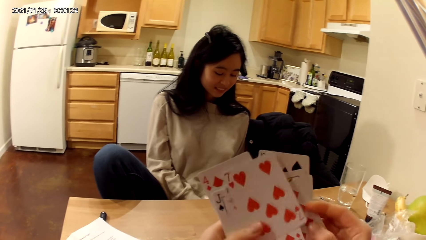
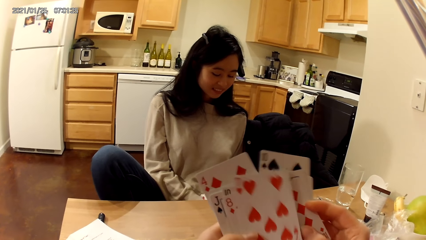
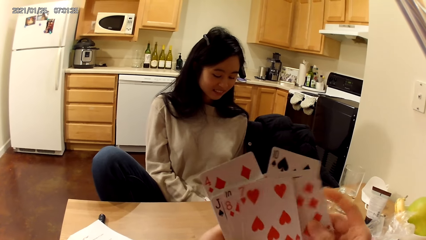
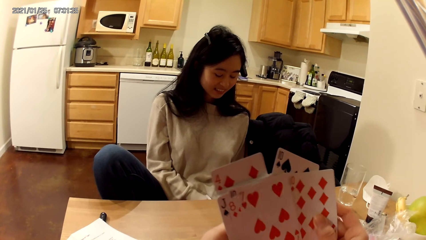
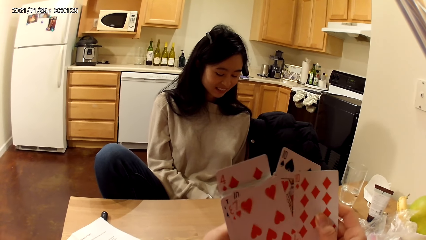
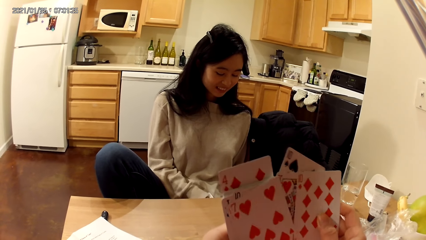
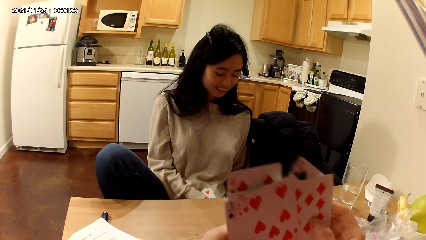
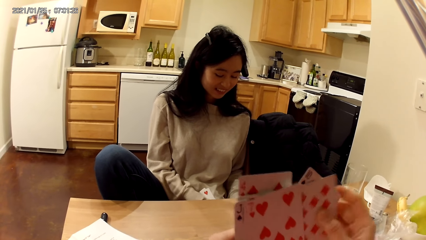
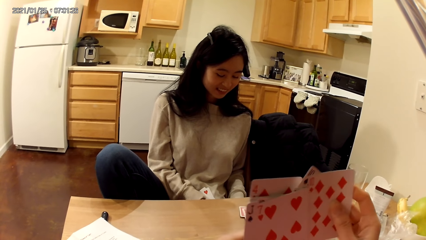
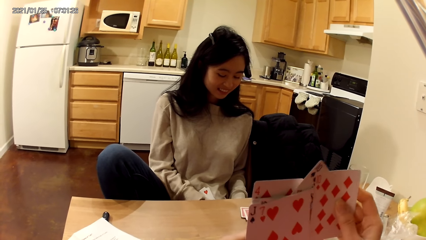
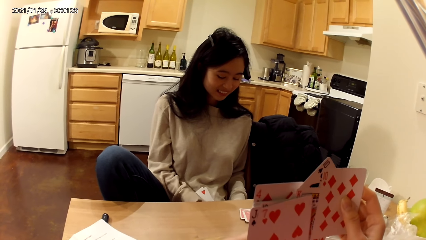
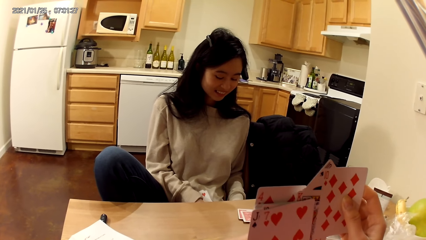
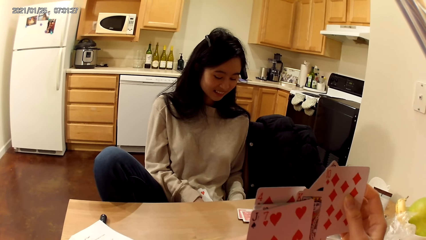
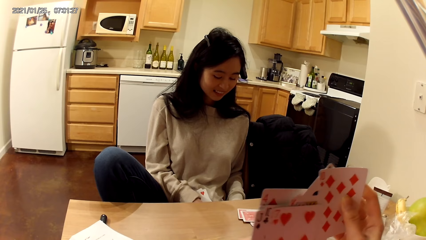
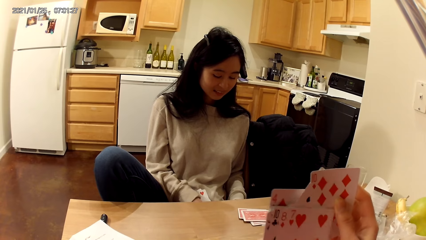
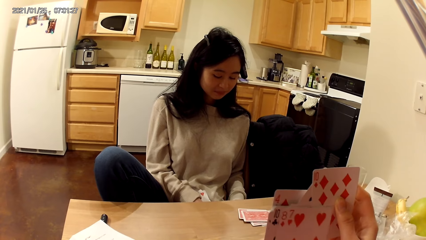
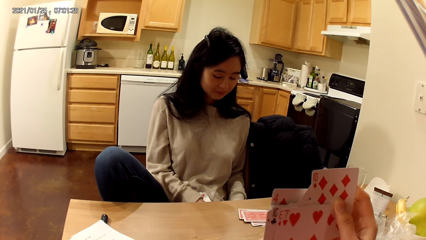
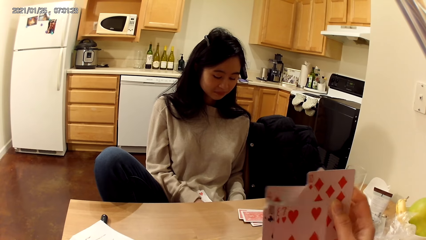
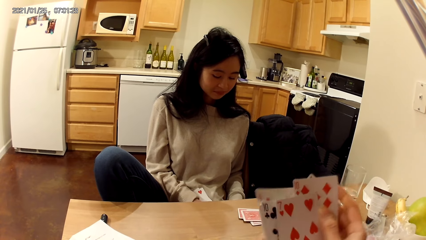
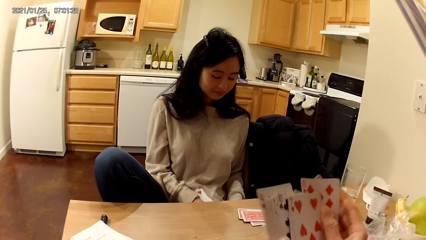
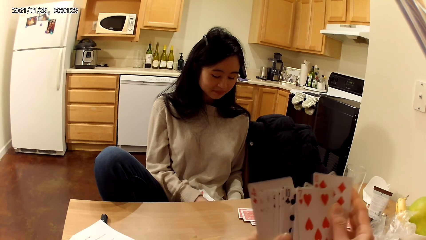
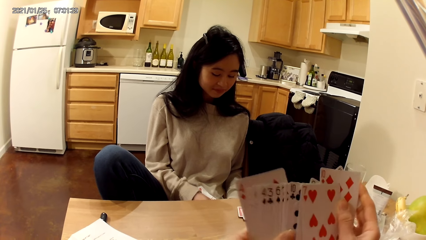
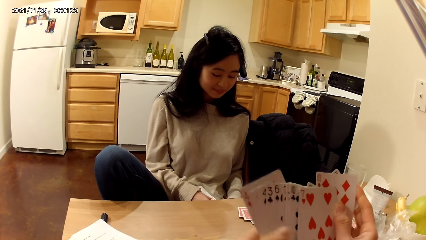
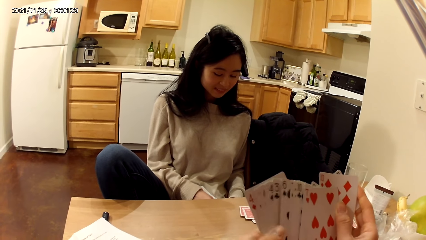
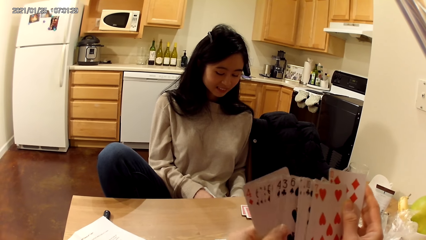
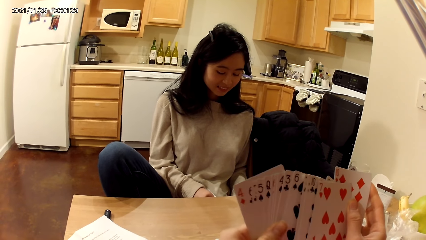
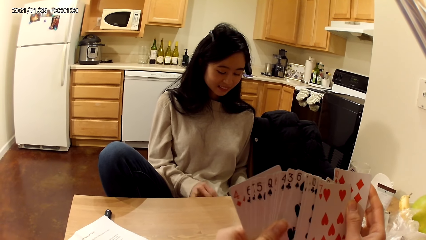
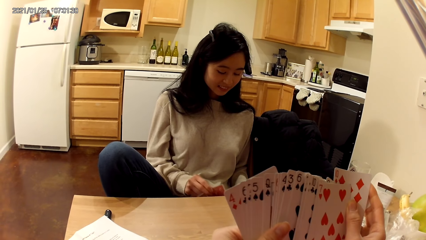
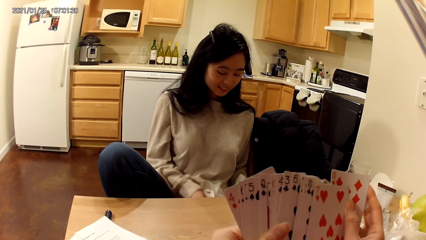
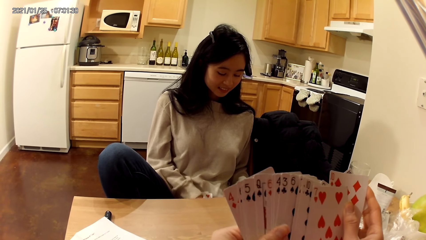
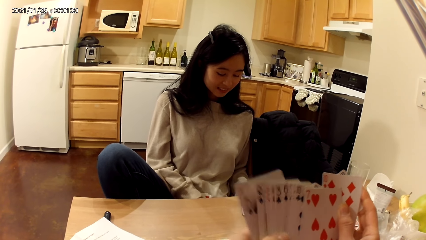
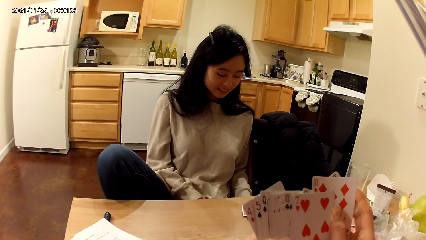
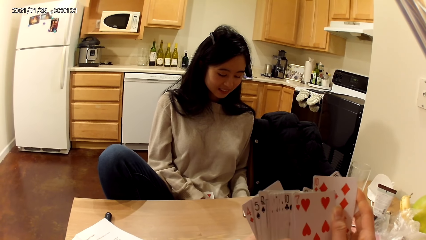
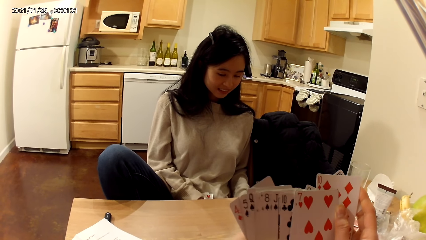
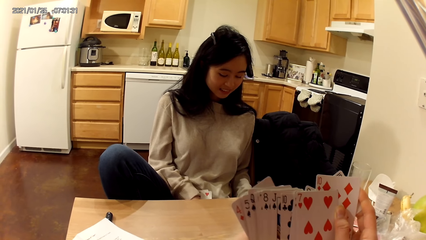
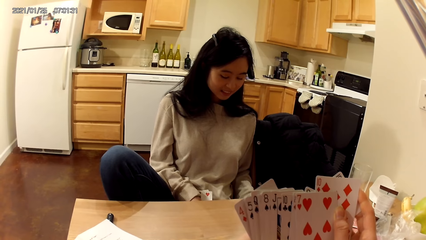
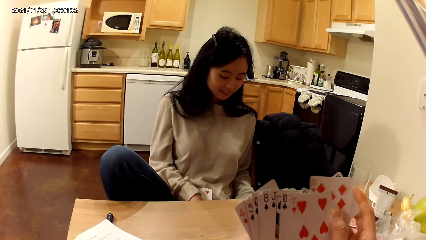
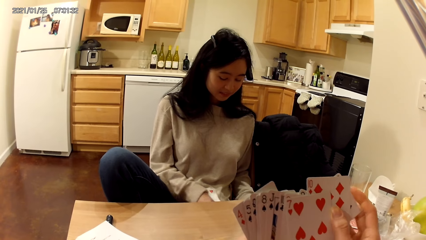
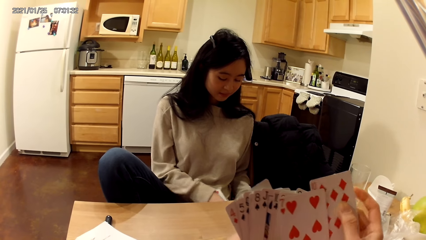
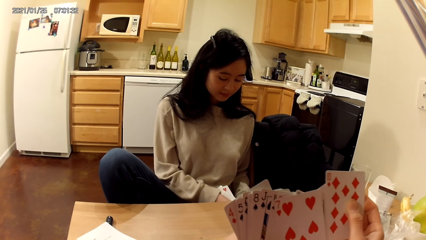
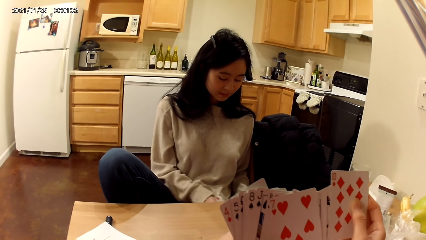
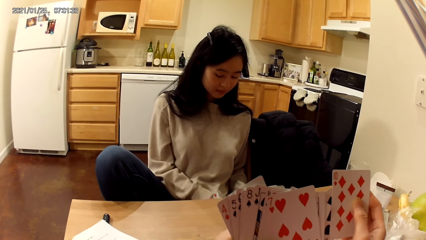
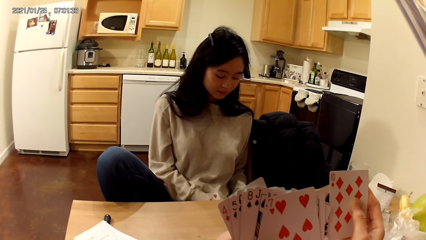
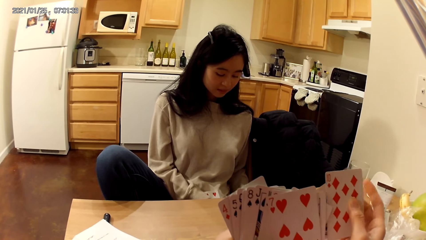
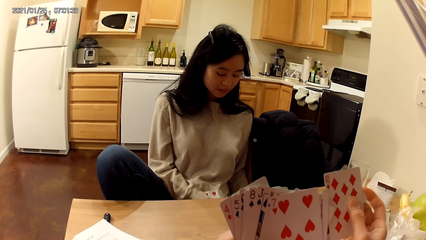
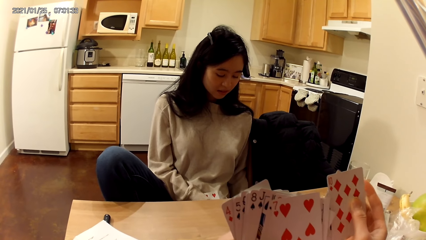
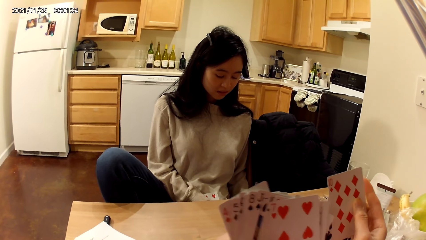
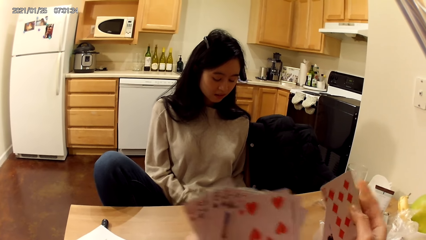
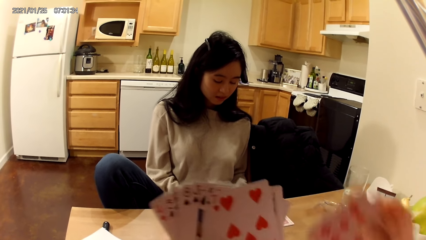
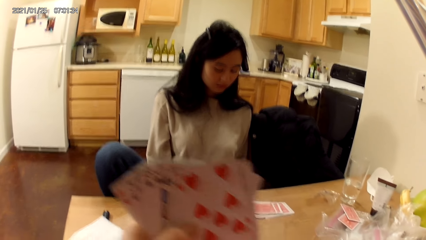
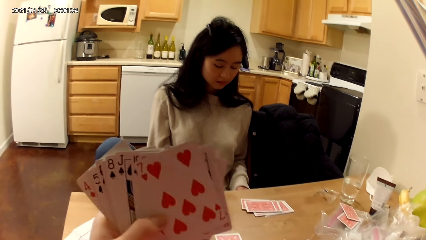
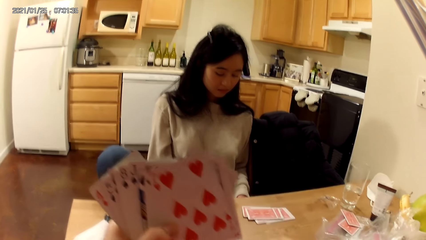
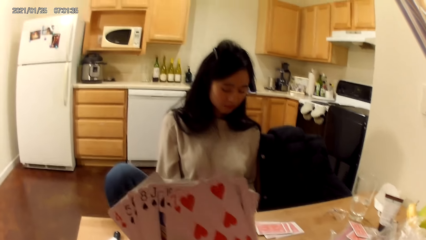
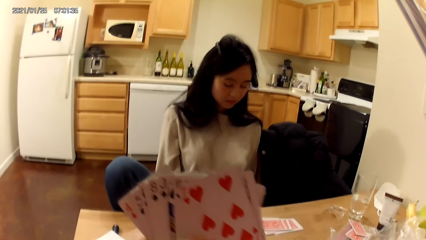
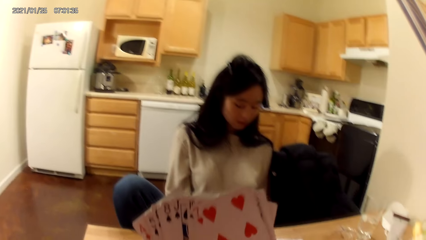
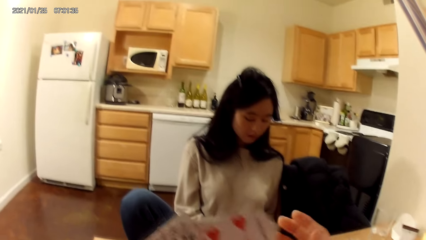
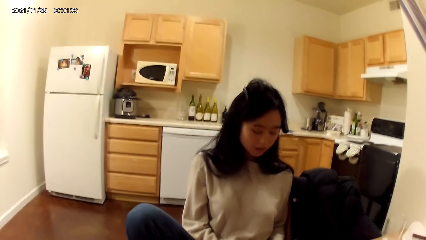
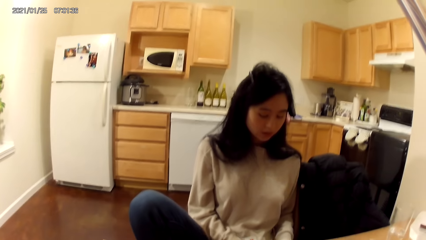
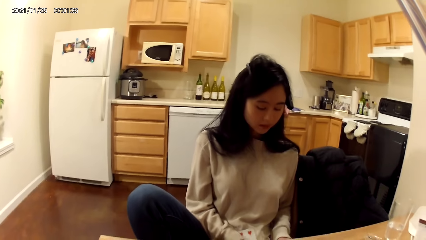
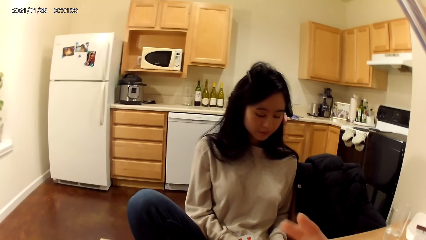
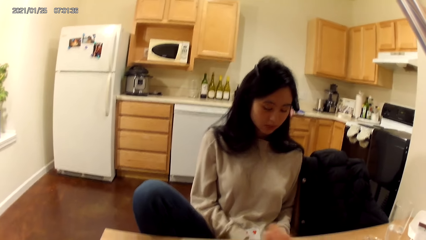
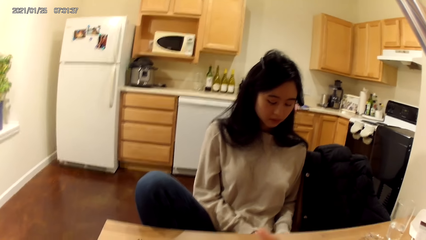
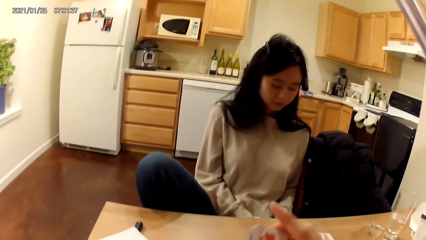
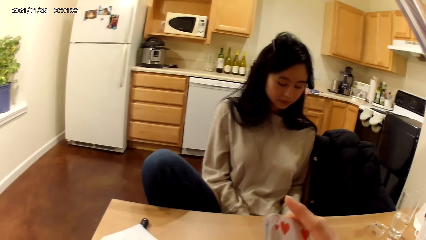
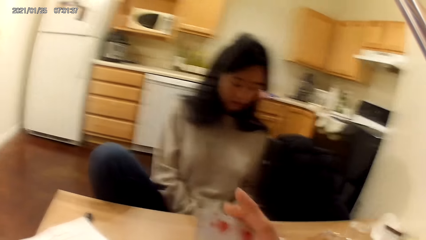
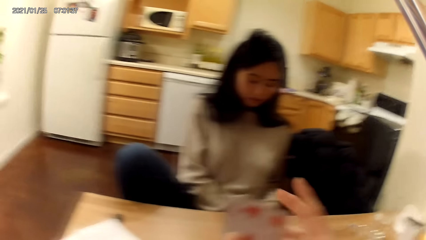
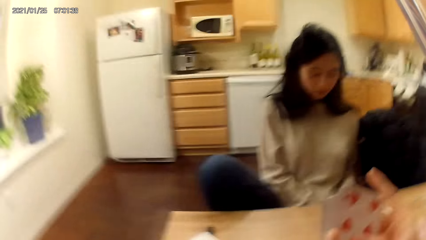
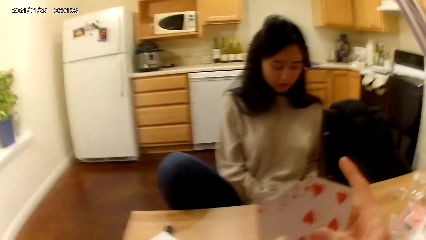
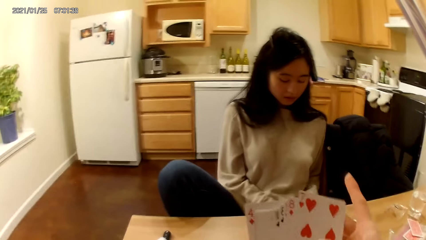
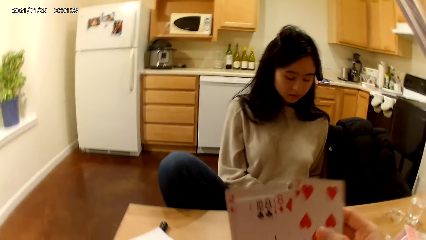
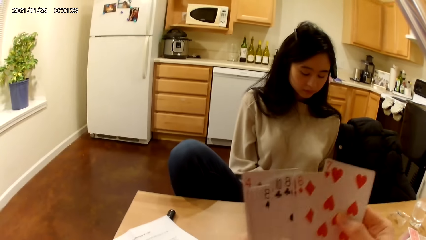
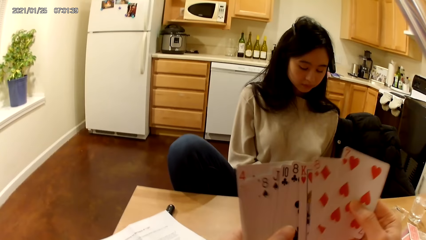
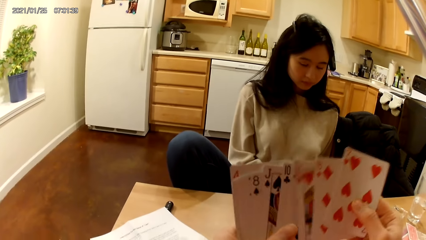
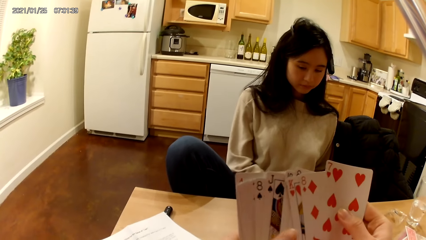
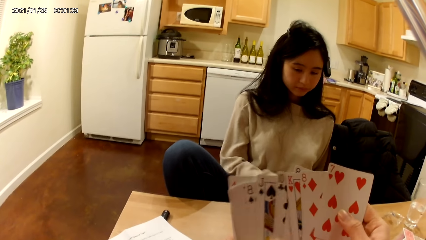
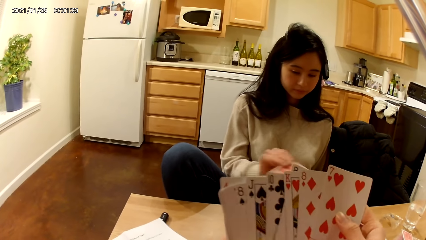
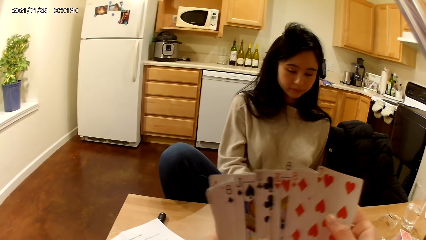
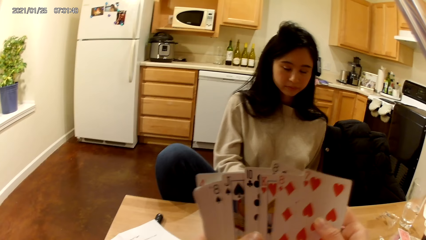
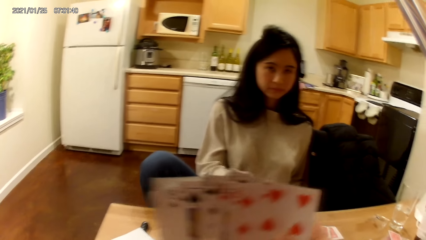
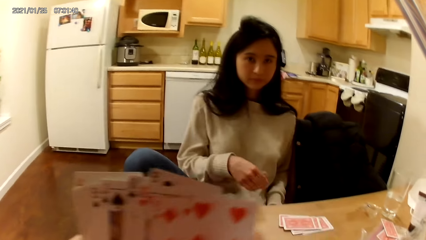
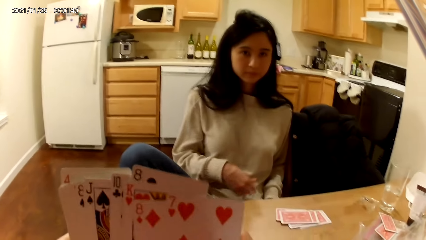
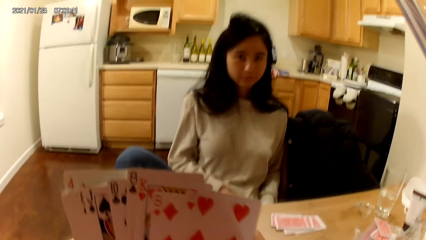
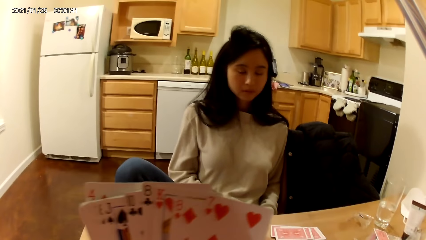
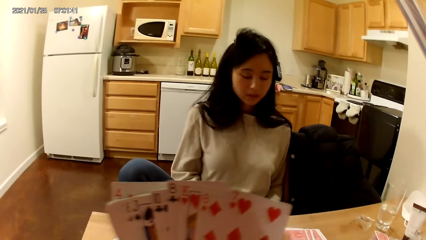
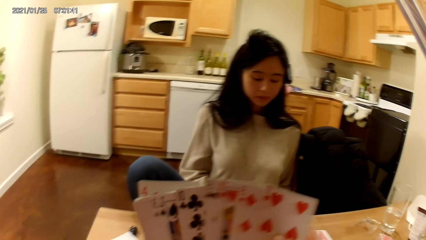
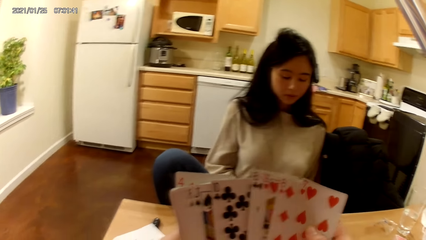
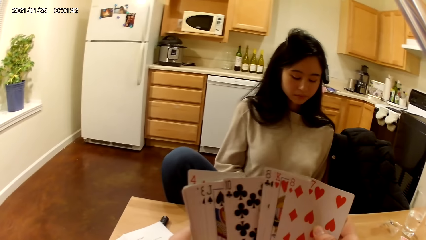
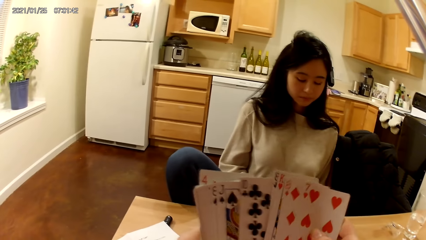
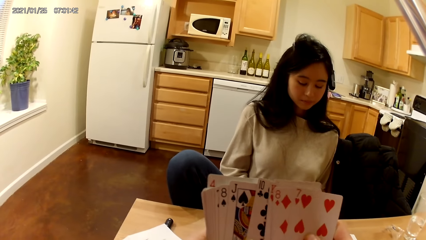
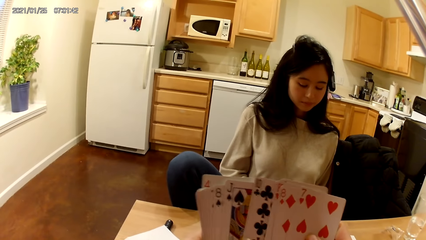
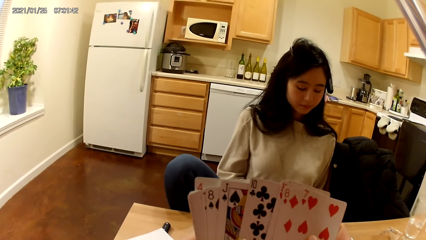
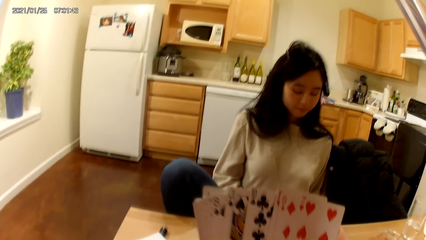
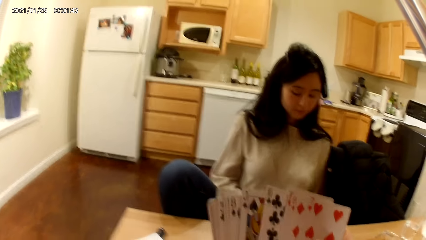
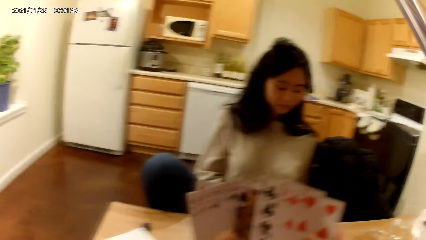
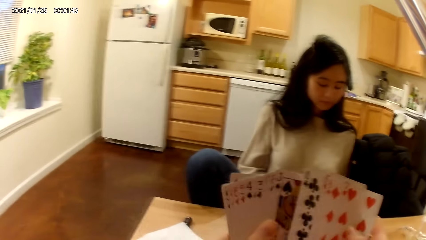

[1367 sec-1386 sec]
The camera wearer places two cards on the dining table with her right hand. She shuffles the cards in her hands. The woman places cards on the dining table with her right hand. The woman moves a hand. The camera wearer holds the cards with her hands.
